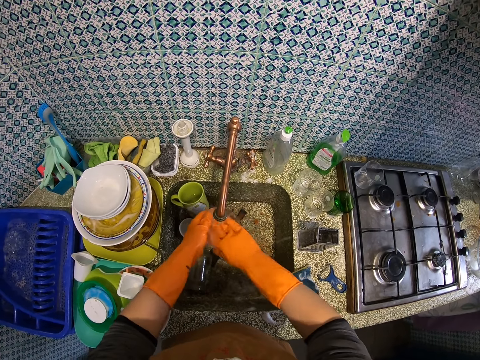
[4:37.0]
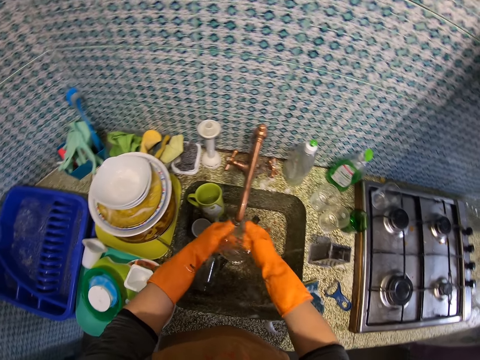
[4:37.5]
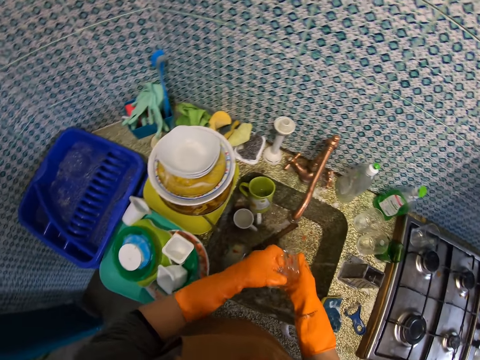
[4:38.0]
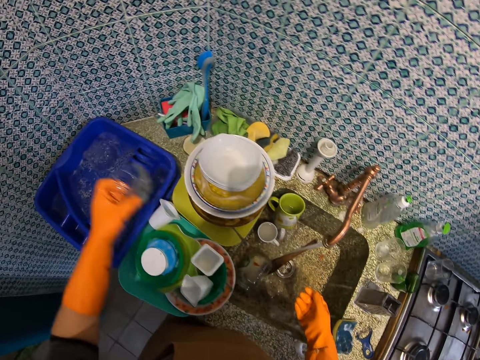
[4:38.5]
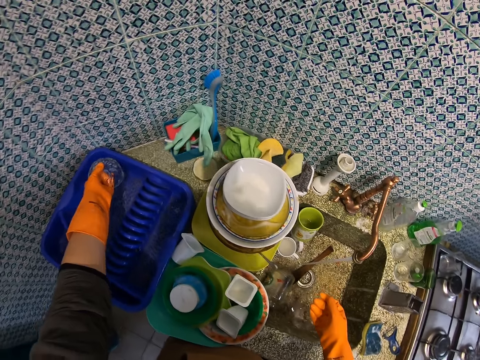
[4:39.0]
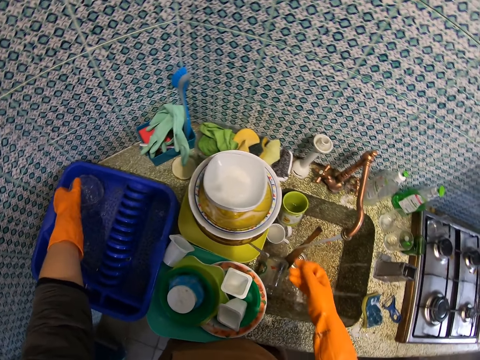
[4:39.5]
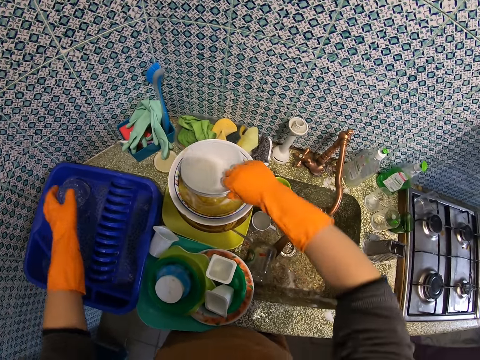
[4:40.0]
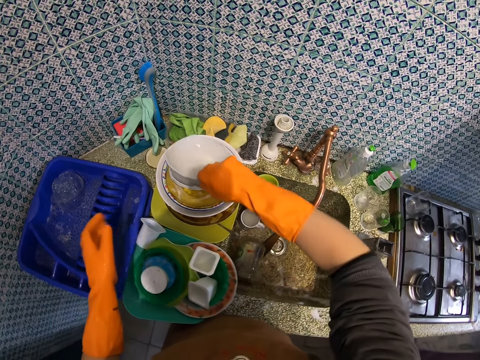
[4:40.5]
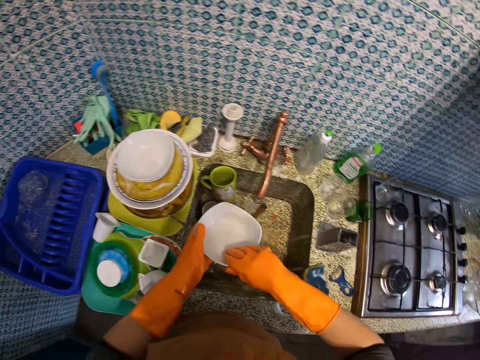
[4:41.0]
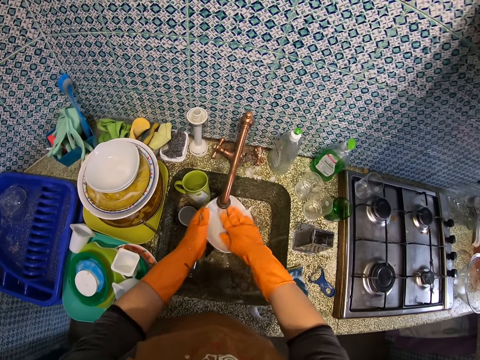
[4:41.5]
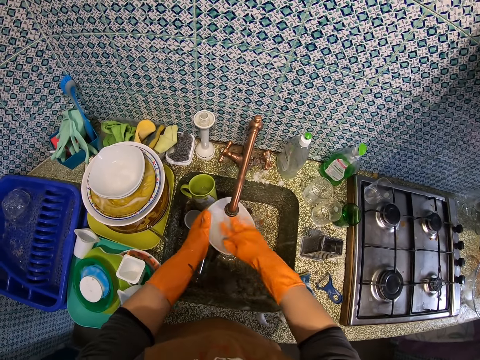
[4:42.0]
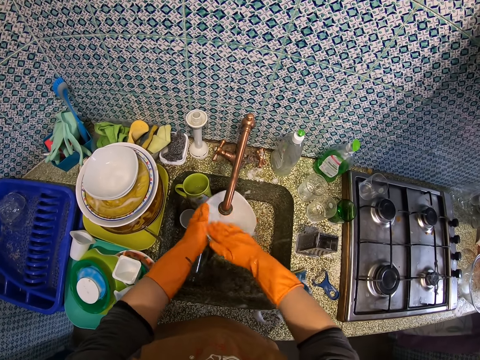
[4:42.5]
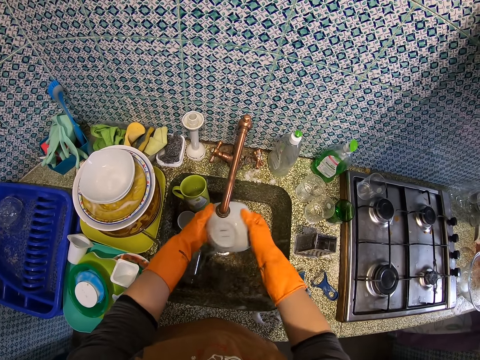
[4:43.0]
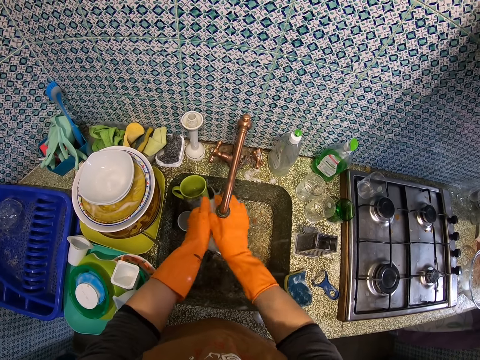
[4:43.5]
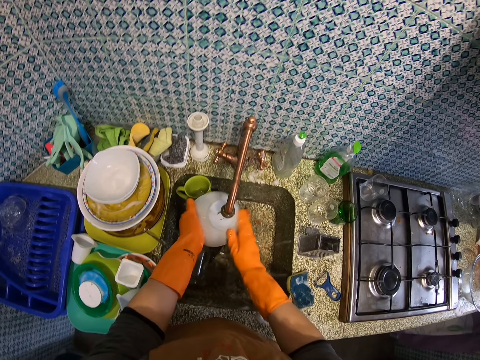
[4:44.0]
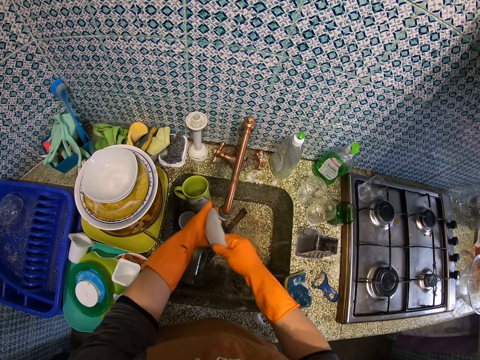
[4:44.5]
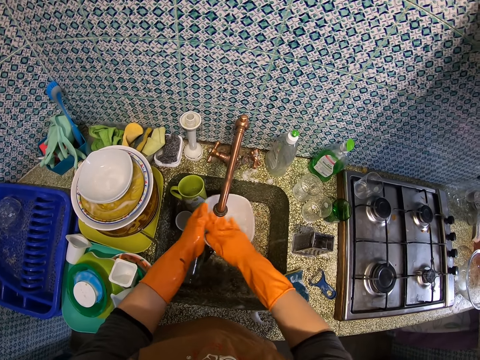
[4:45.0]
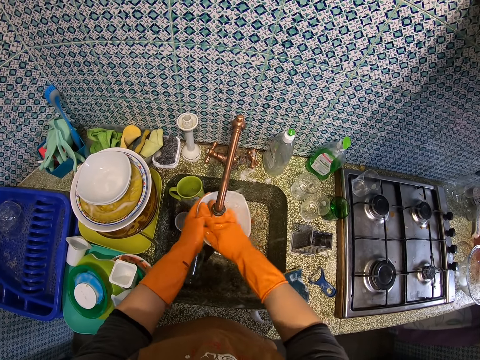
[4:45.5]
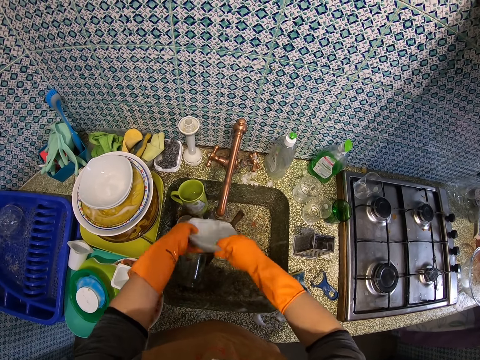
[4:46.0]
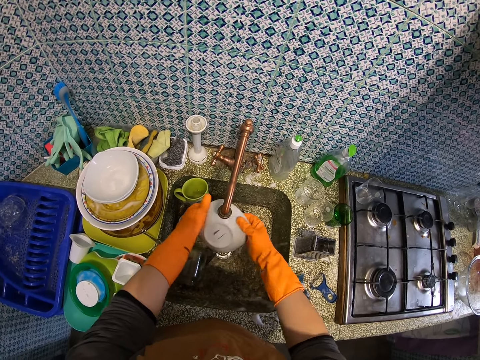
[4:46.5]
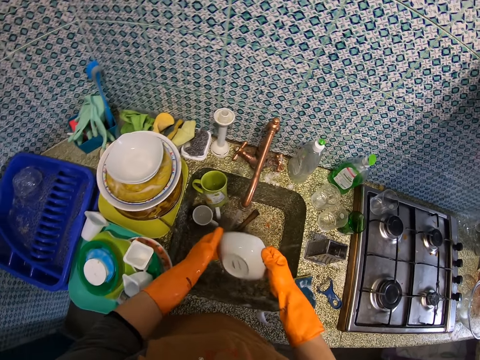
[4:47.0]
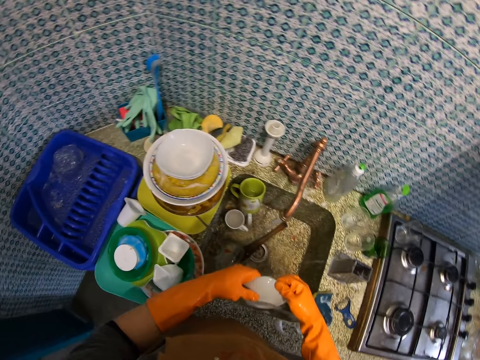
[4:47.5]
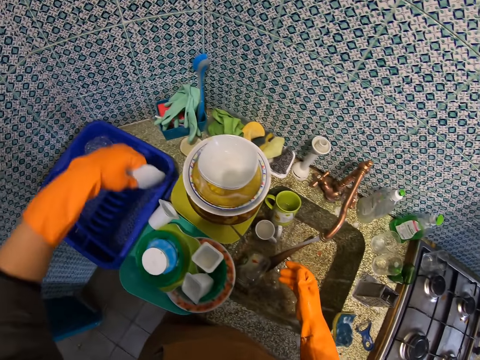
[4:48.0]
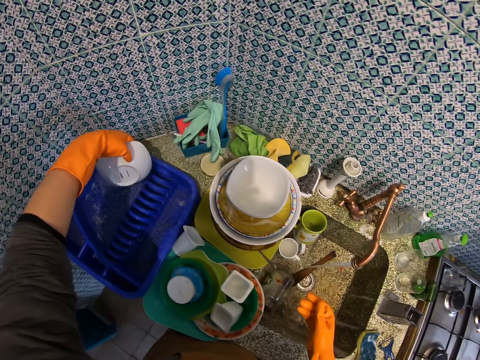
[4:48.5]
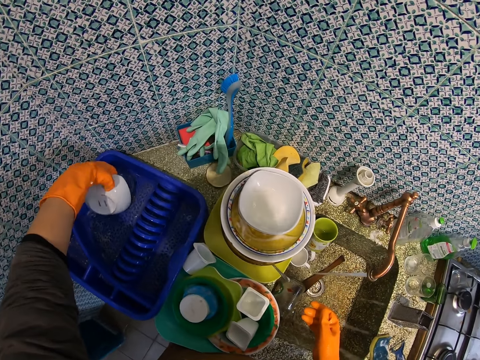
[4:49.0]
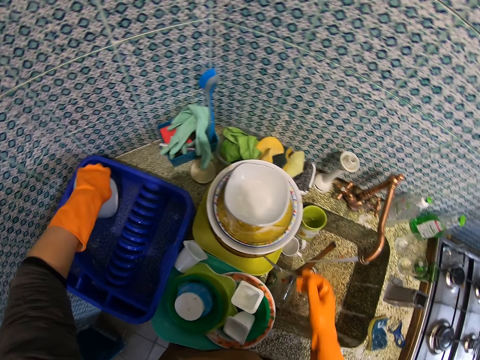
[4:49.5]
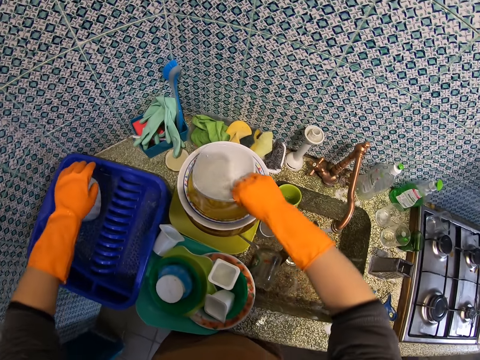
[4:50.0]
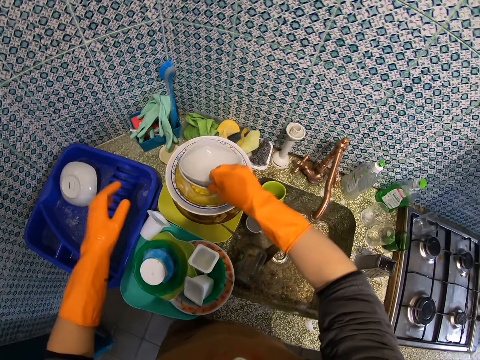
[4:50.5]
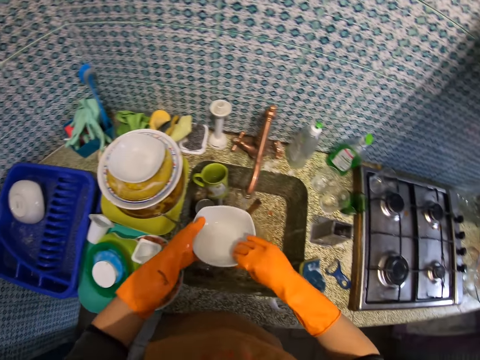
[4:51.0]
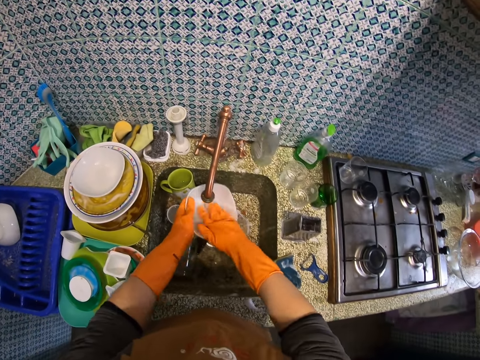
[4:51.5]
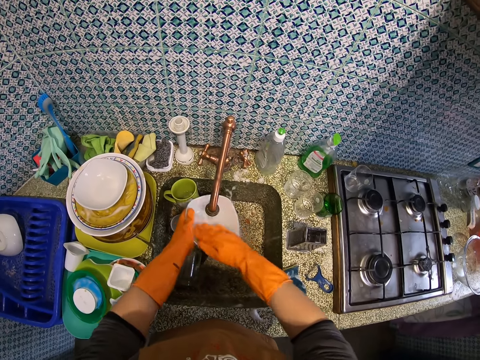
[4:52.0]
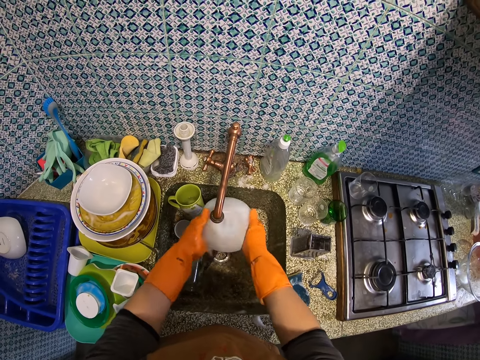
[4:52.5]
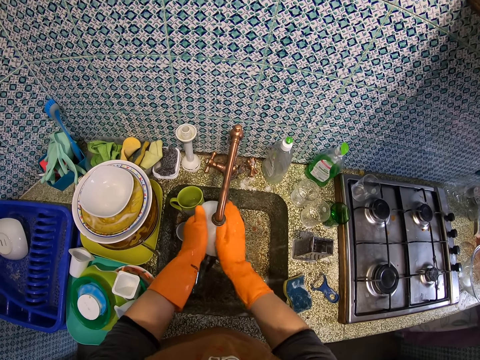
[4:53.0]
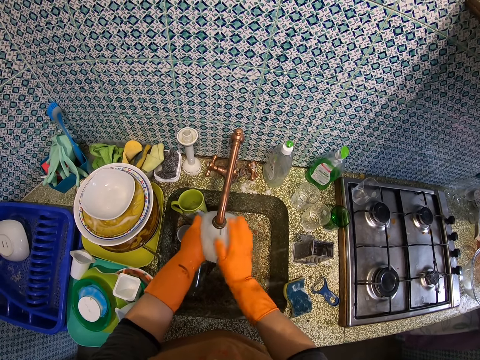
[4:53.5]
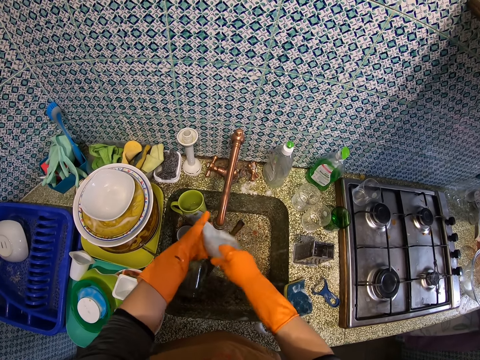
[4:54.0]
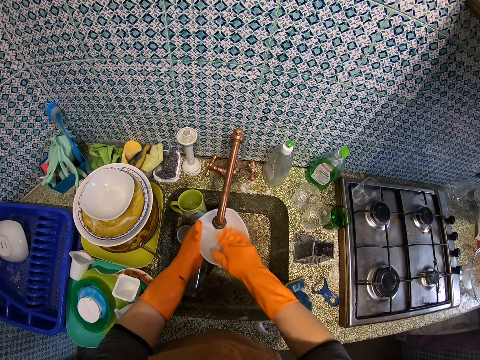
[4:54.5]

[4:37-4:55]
The camera wearer puts the dish on a plastic drainboard on the sink. They pick up the side plate on the other dishes on the sink. They rinse the side plate. They drop the soup bowl in the plate rack. They pick up another soup bowl. They rinse the soup bowl.

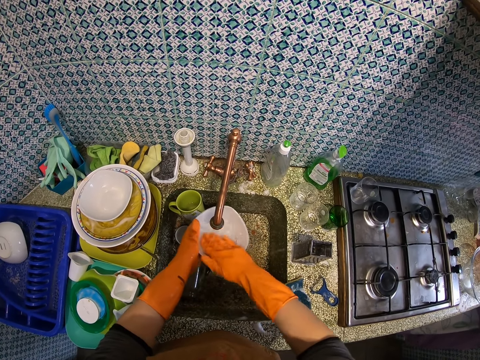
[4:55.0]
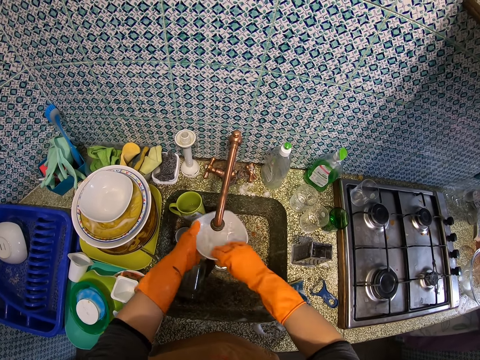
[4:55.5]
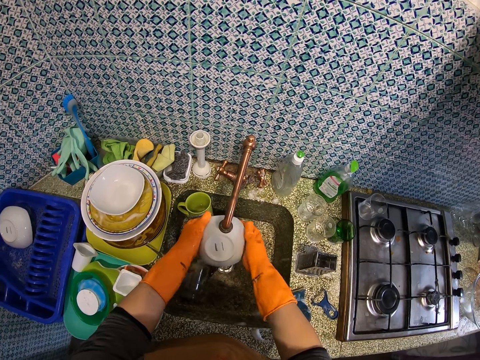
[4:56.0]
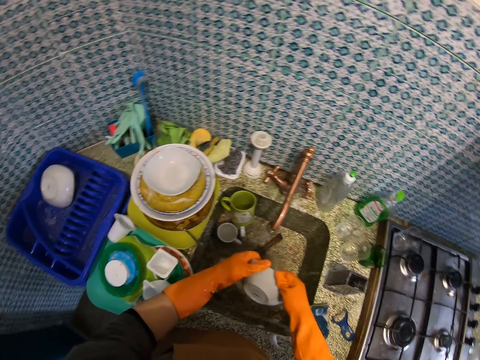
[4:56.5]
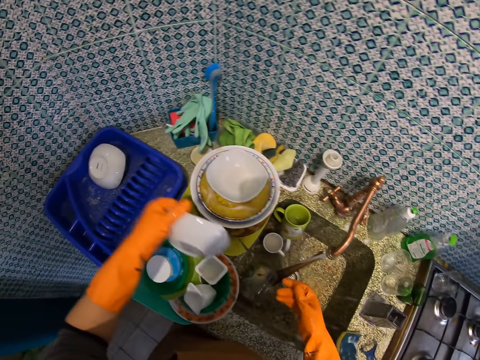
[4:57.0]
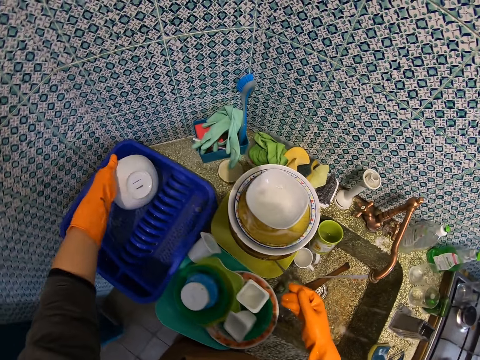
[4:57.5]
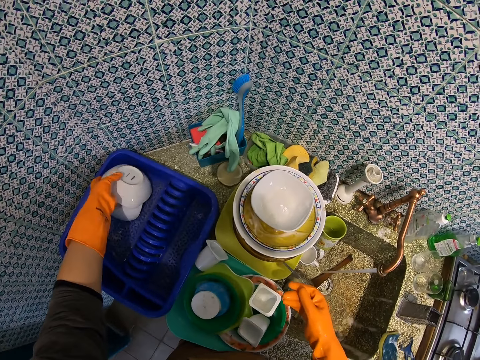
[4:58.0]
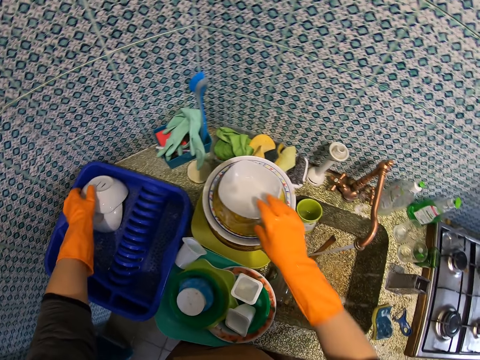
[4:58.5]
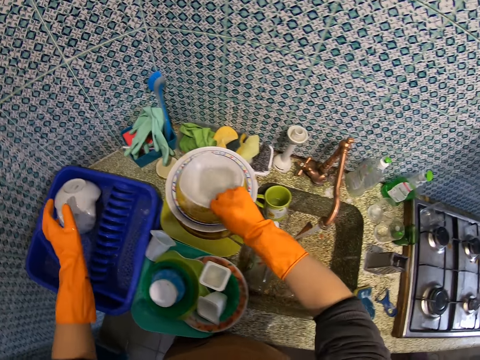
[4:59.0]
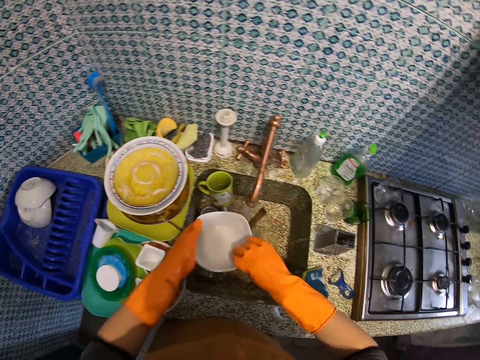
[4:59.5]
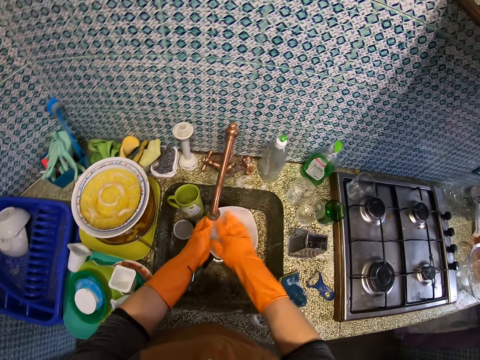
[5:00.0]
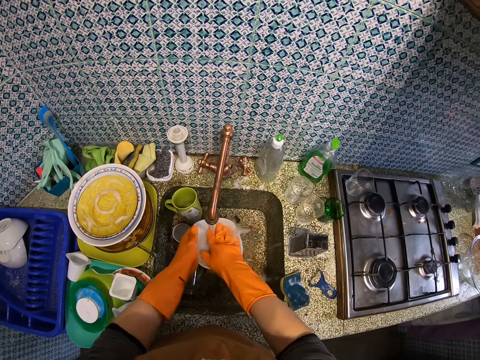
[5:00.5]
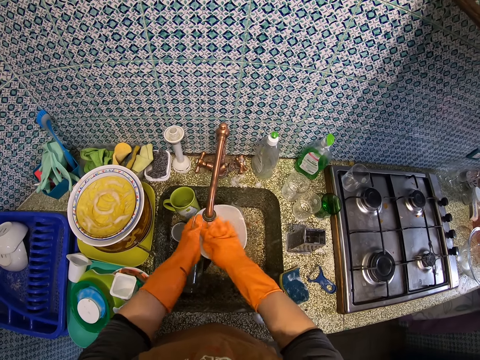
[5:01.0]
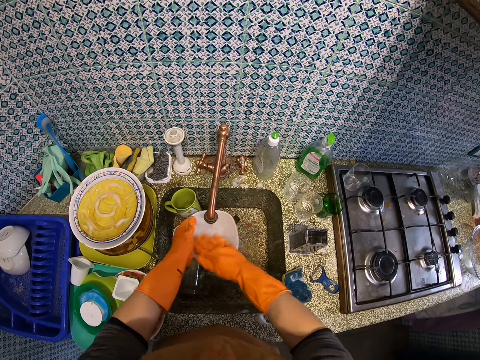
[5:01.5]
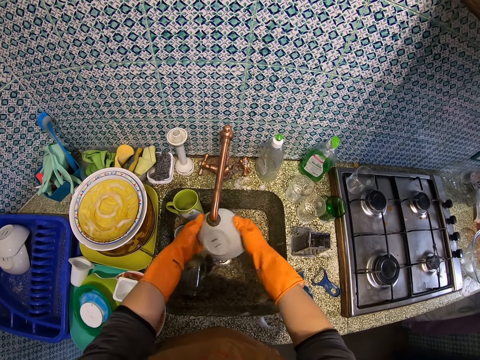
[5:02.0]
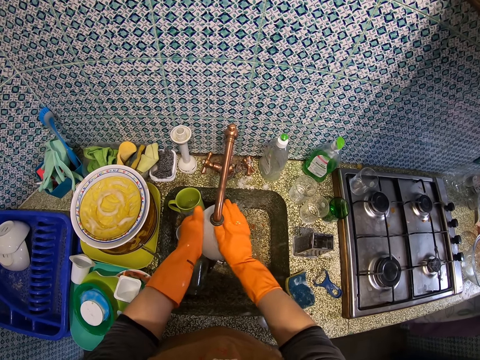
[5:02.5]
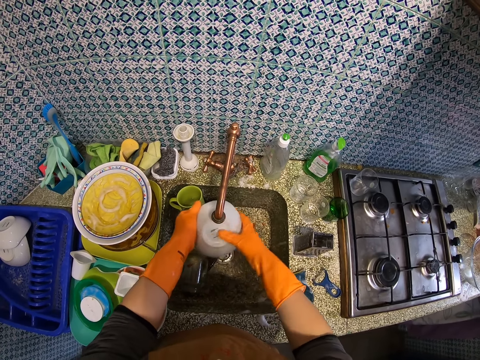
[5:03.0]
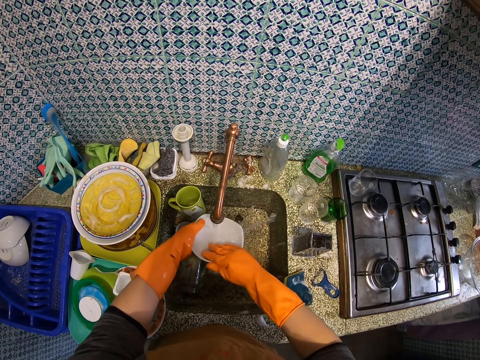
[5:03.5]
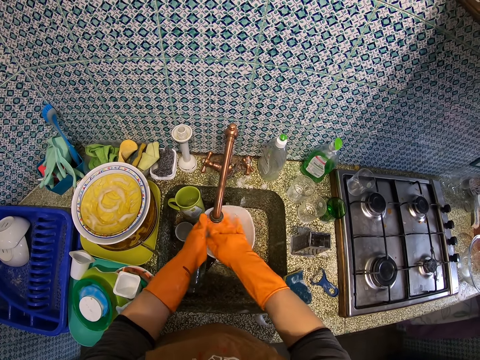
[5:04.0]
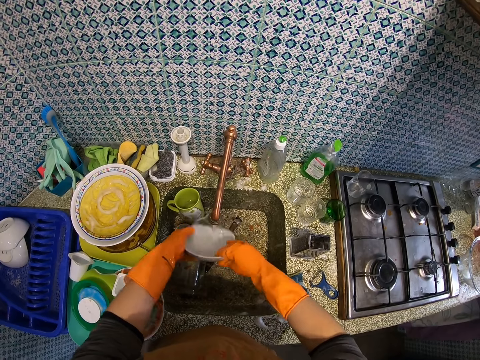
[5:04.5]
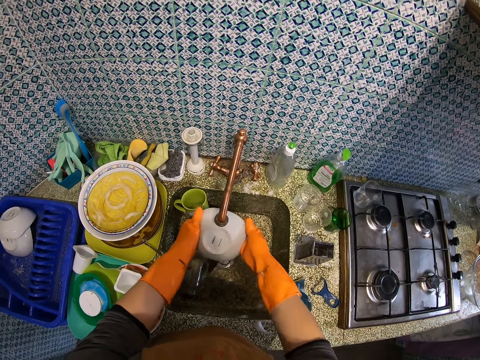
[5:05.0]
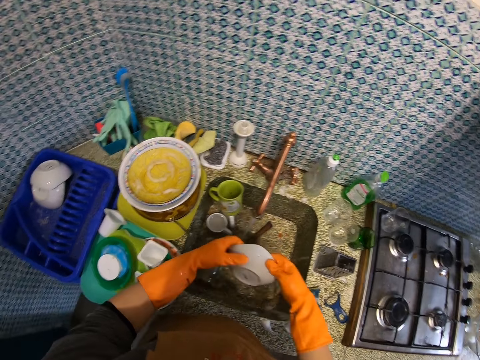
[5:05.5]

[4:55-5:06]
The camera wearer drops the soup bowl in the plate rack. They pick up another soup bowl. They rinse the soup bowl.
